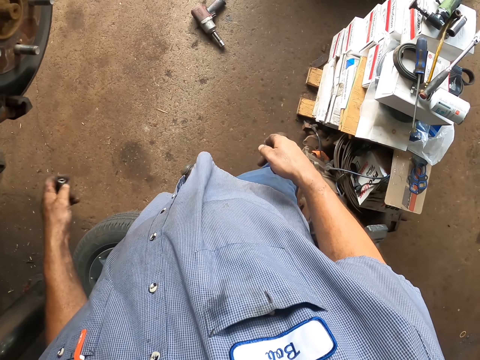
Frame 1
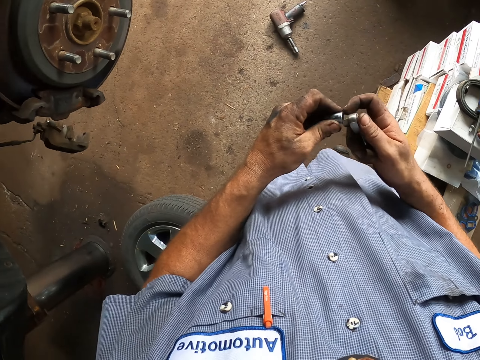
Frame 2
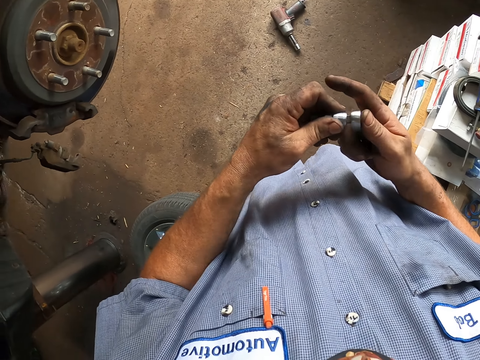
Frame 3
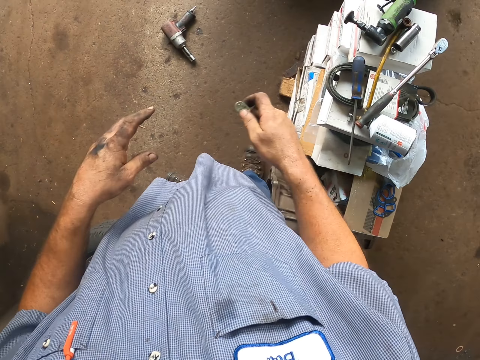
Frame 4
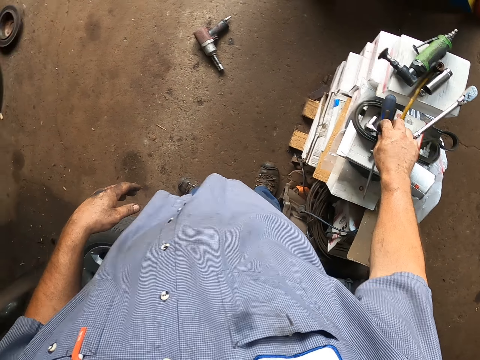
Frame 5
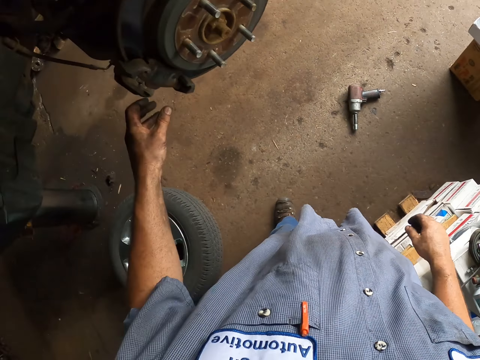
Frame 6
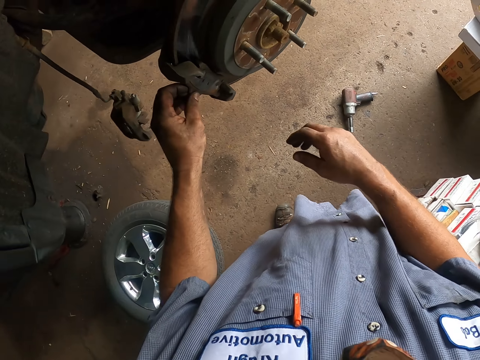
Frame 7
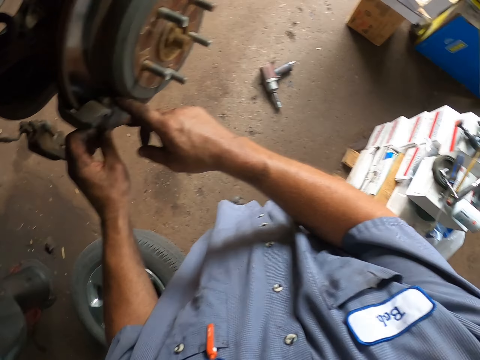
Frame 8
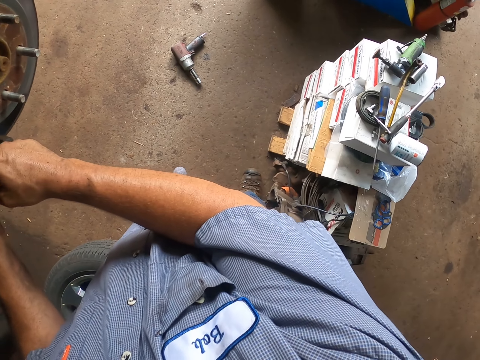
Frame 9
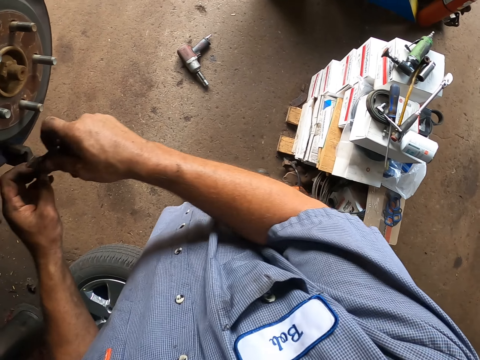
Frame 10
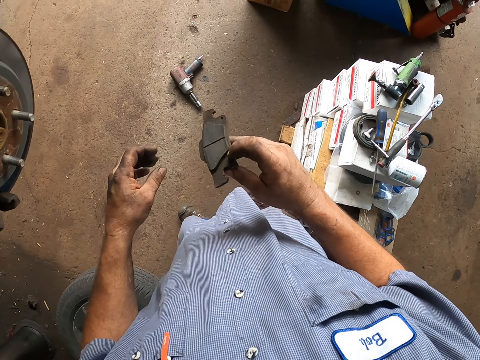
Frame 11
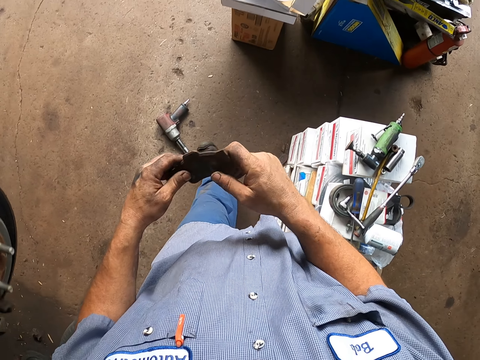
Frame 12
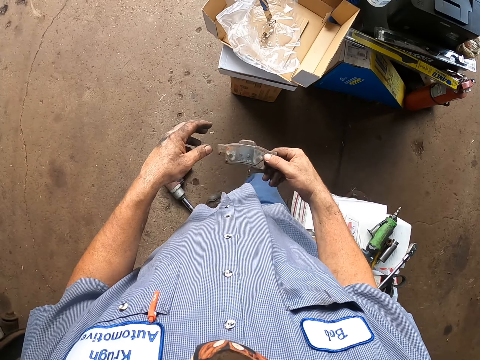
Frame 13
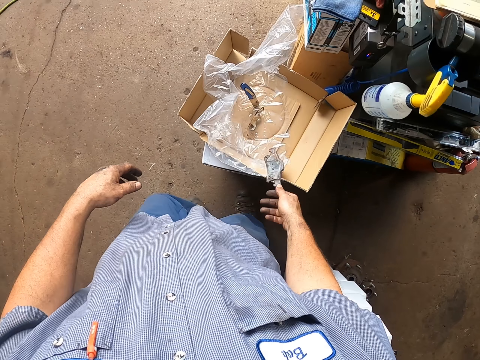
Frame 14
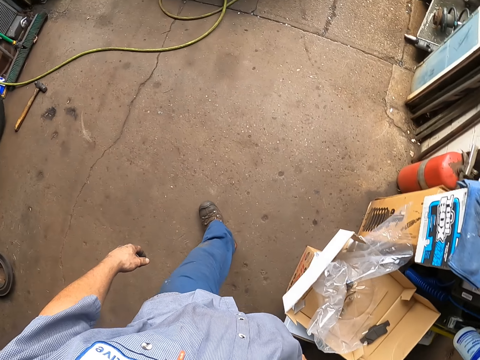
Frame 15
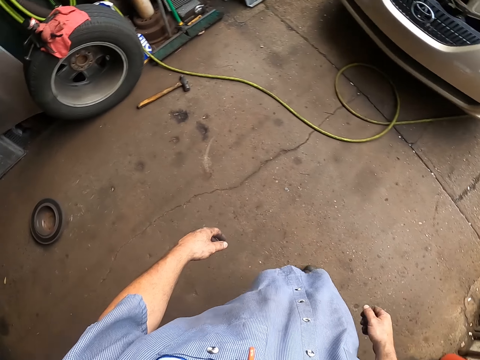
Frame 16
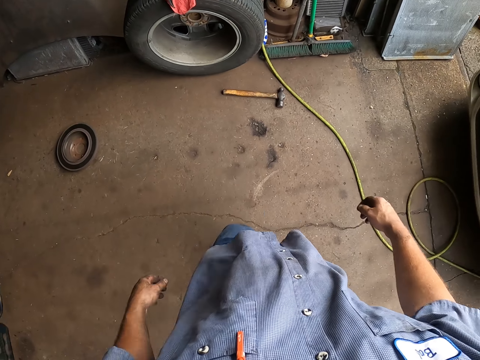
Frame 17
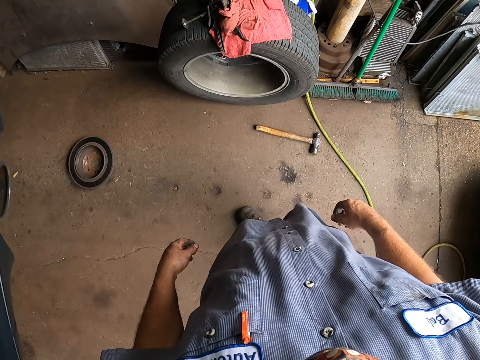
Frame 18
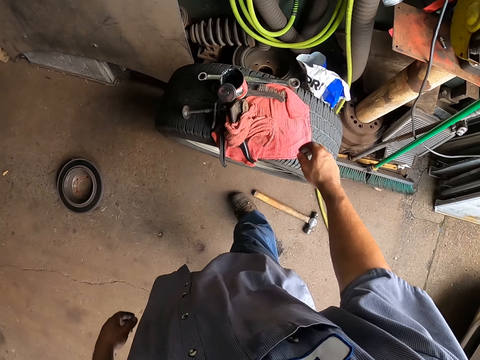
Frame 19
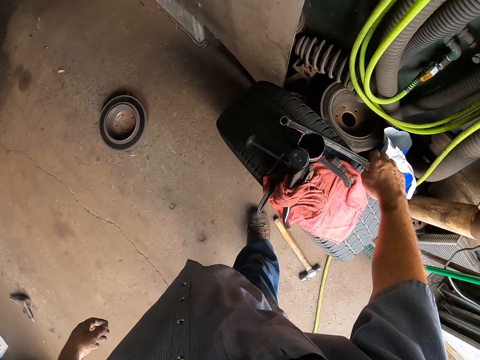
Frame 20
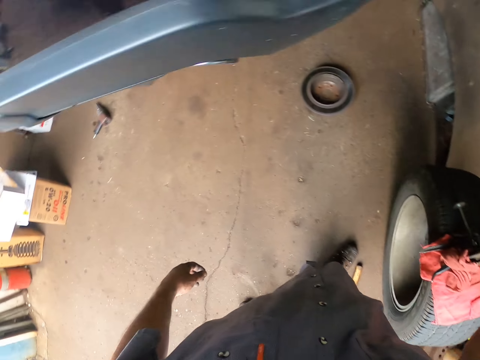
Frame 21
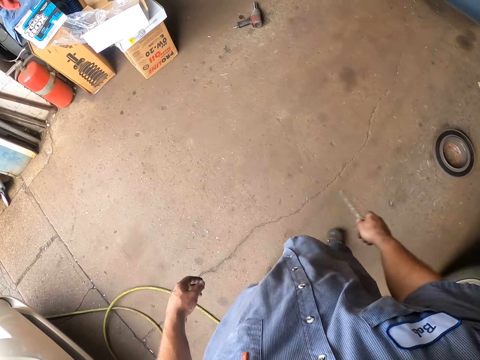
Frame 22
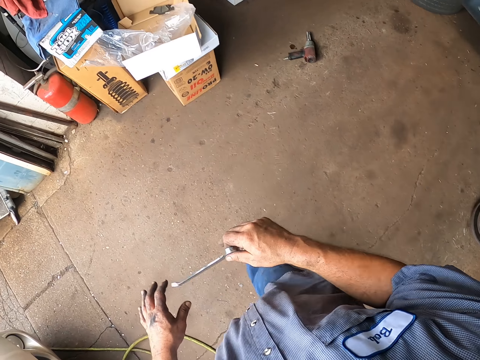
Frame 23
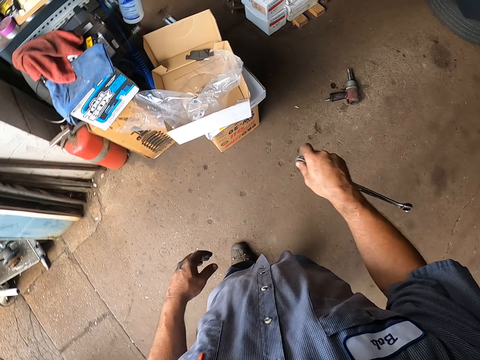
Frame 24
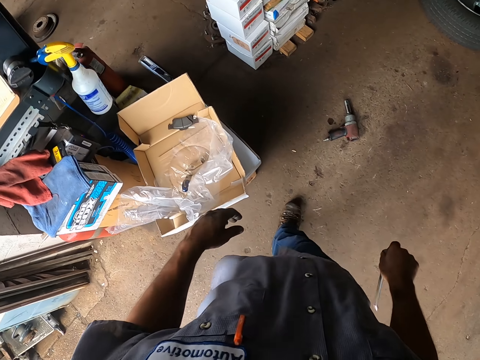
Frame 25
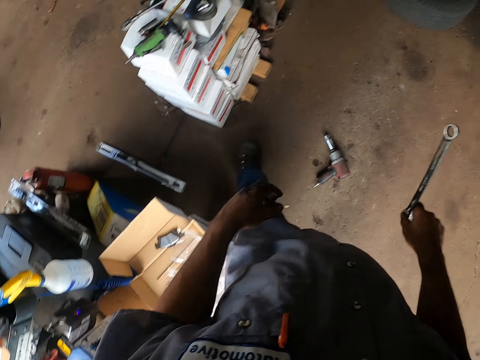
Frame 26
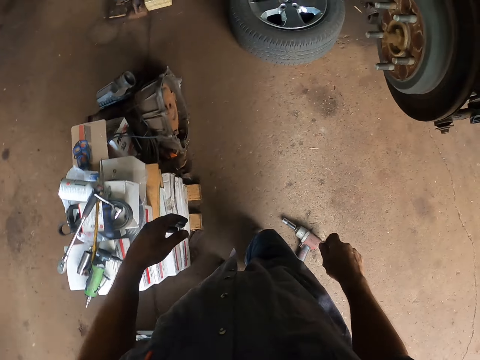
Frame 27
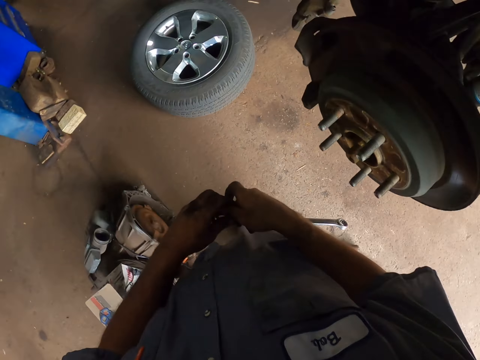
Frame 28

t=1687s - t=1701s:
The camera wearer puts the spanner on the box. They walk around and drop something. They pick up another spanner. They walk around.

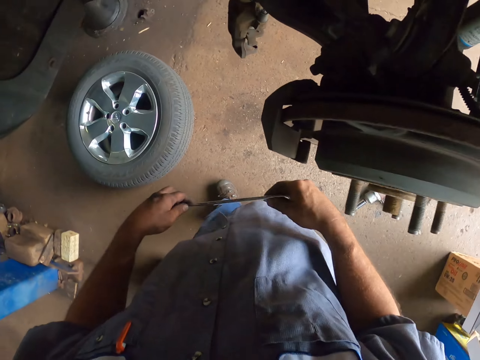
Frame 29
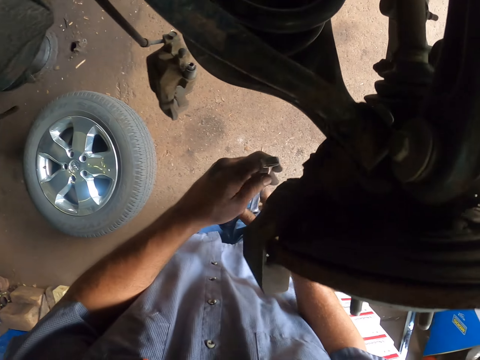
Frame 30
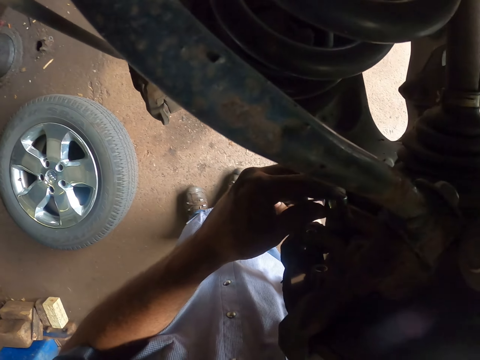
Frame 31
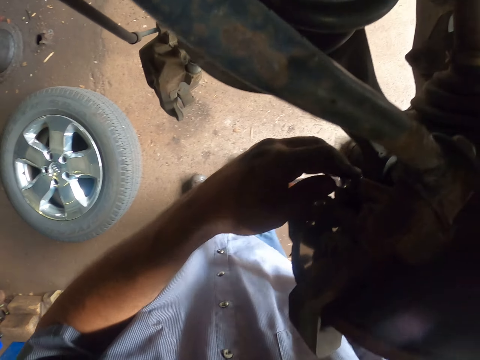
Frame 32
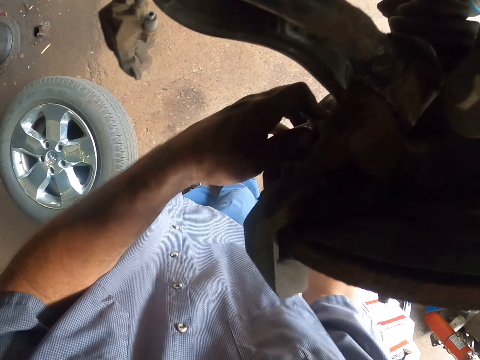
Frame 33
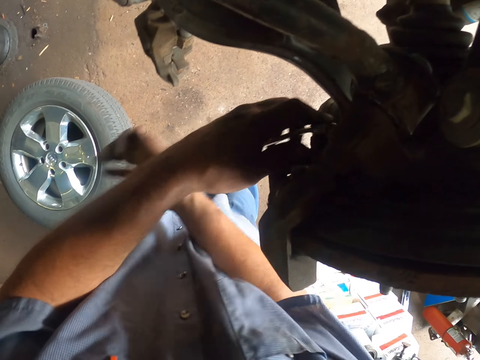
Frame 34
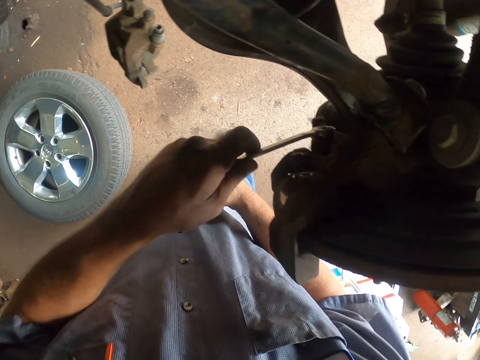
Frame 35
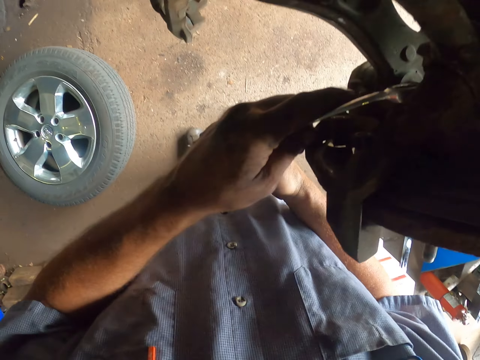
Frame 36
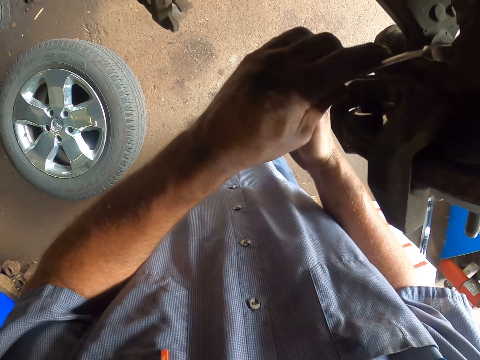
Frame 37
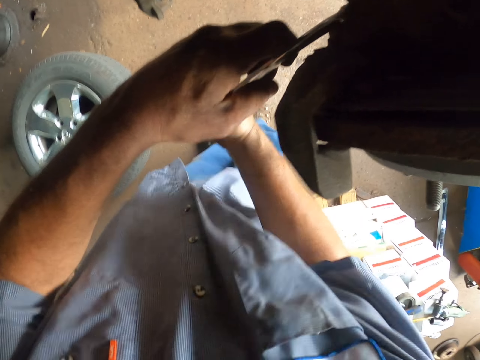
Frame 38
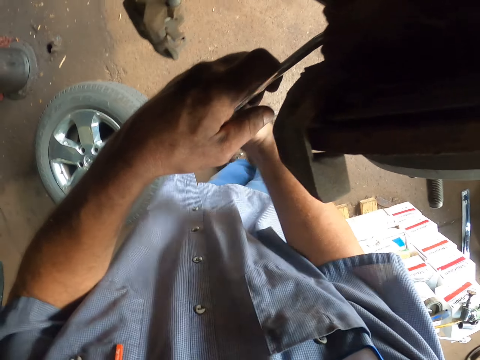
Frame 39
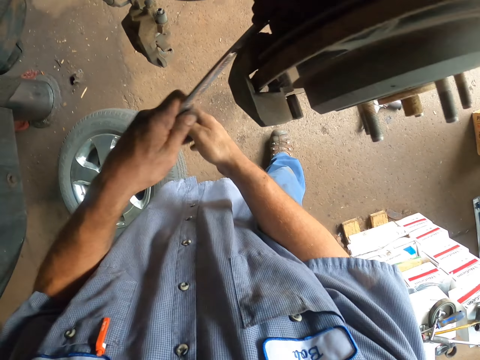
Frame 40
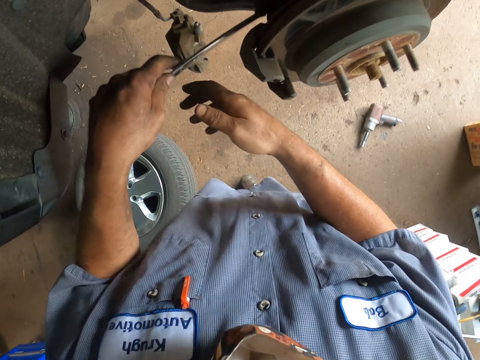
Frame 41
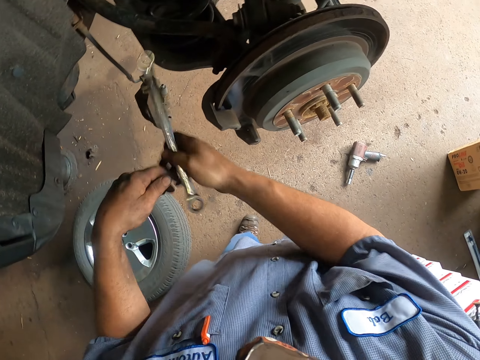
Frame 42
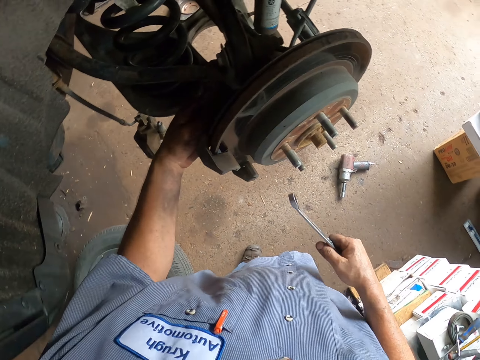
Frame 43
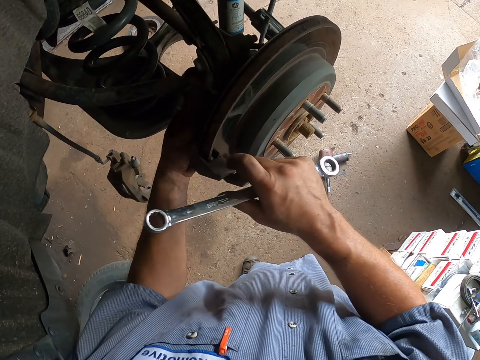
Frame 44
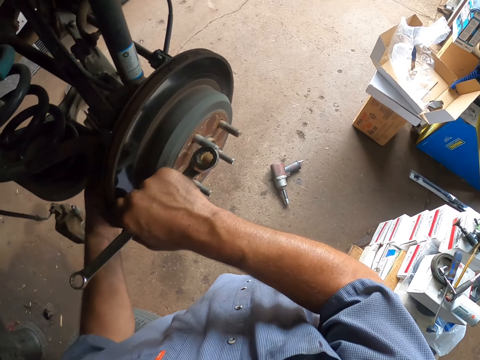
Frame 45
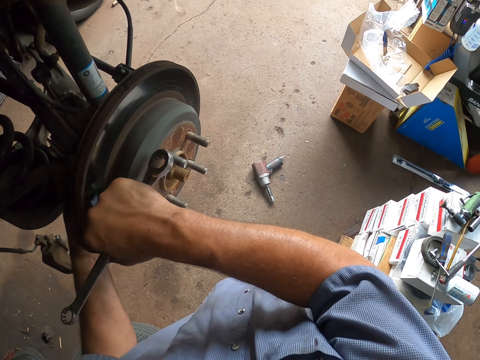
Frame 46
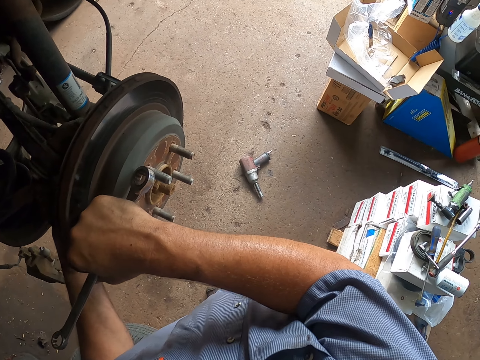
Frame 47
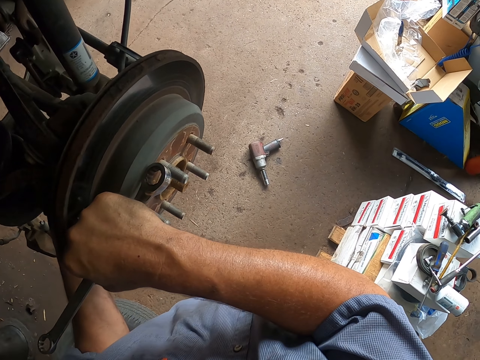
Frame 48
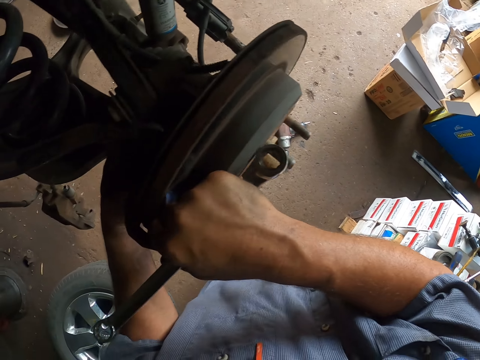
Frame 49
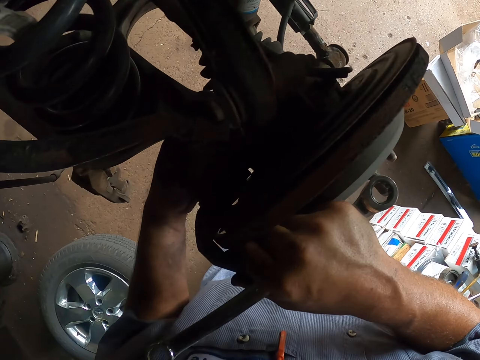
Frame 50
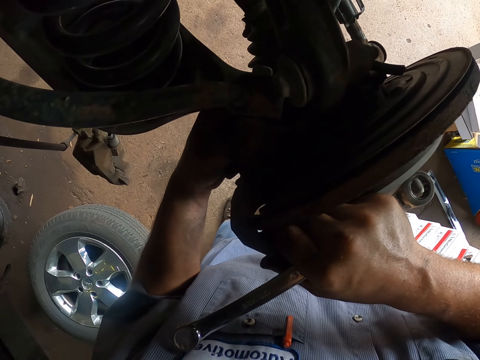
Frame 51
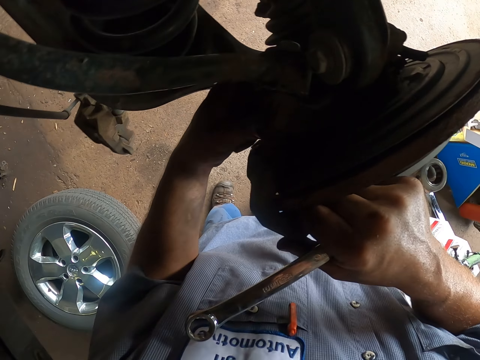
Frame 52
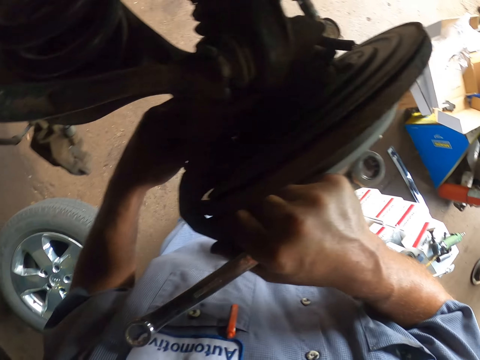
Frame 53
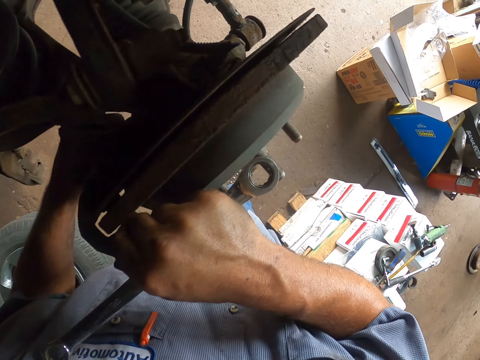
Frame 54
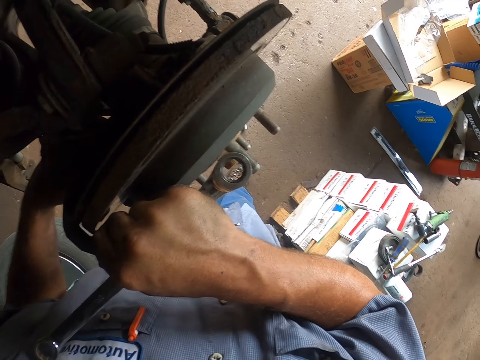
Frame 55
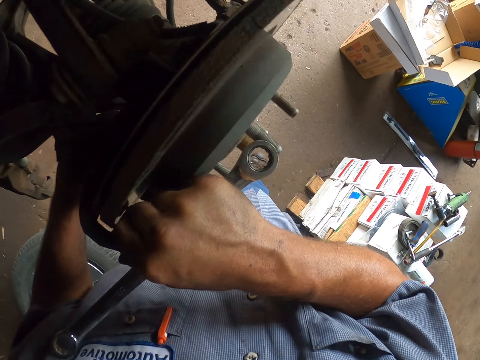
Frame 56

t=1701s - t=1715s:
The camera wearer loosens the bolt with the spanner. They fix the wheel. They remove the bolt with their hand.
